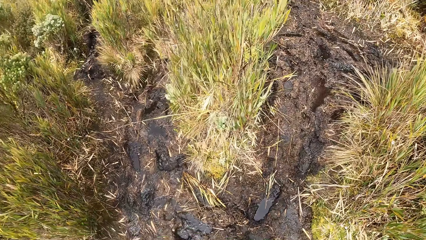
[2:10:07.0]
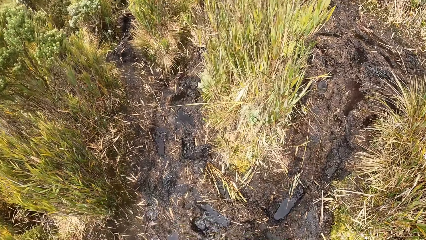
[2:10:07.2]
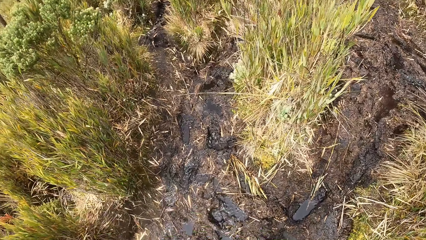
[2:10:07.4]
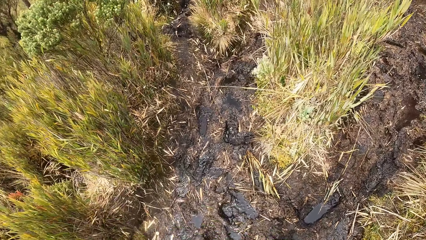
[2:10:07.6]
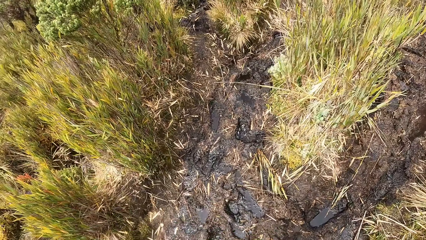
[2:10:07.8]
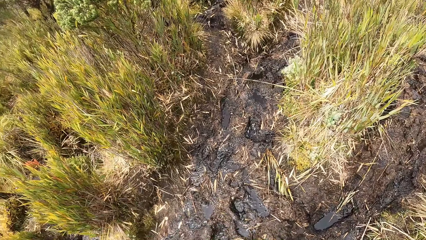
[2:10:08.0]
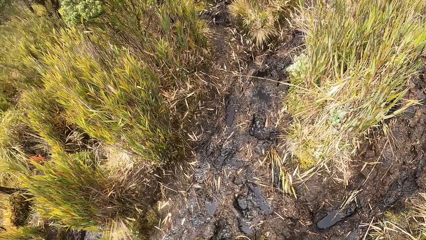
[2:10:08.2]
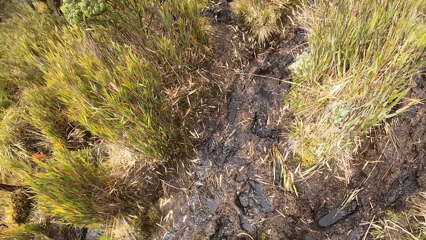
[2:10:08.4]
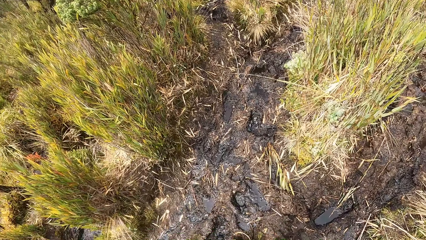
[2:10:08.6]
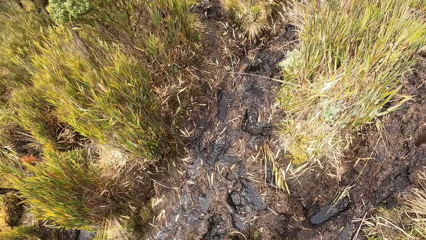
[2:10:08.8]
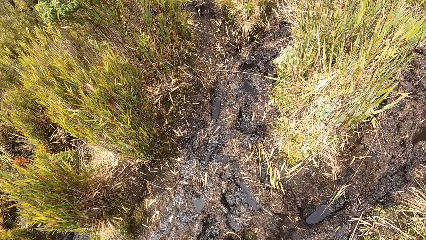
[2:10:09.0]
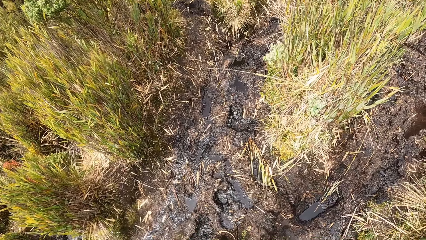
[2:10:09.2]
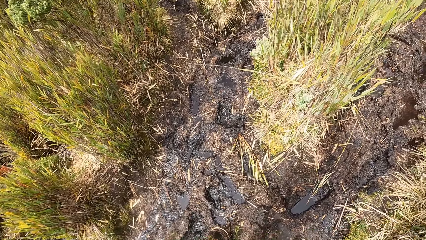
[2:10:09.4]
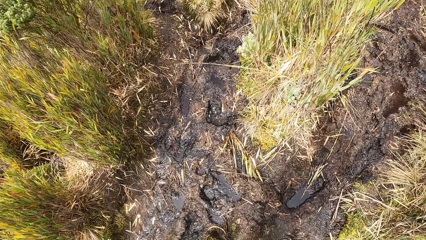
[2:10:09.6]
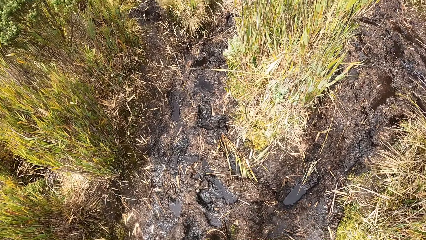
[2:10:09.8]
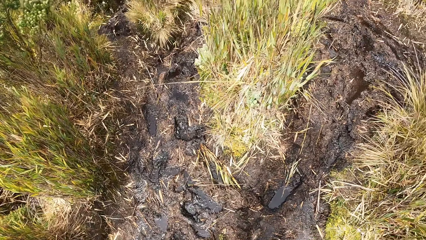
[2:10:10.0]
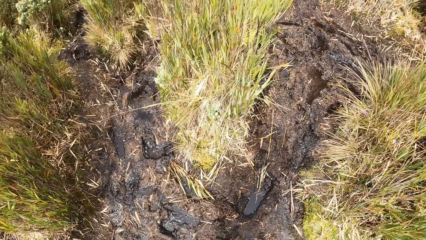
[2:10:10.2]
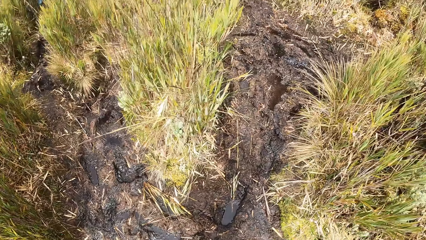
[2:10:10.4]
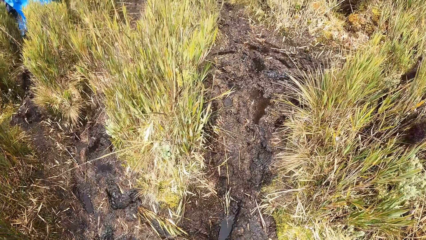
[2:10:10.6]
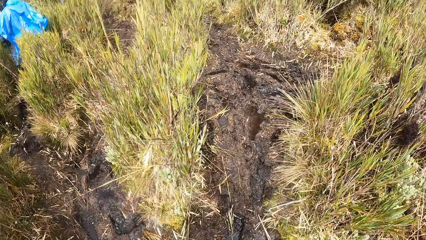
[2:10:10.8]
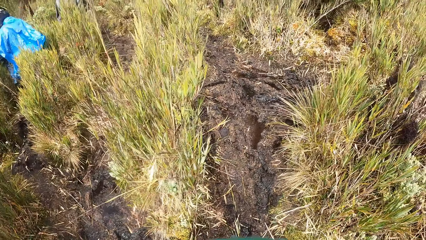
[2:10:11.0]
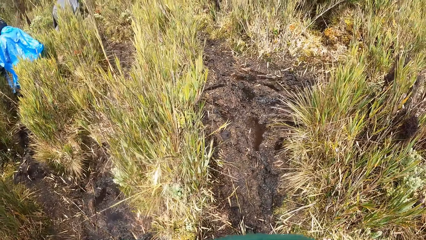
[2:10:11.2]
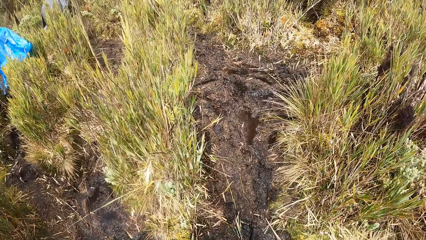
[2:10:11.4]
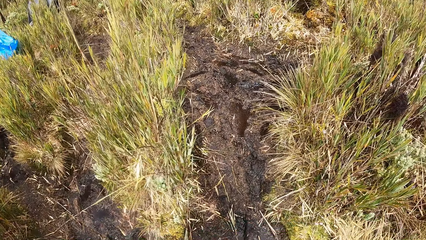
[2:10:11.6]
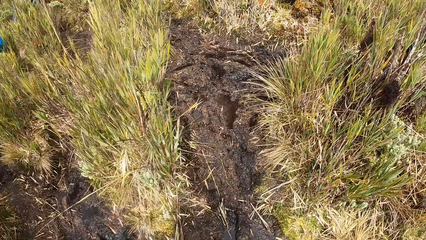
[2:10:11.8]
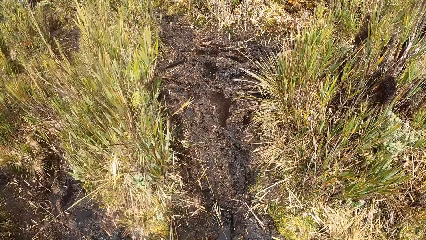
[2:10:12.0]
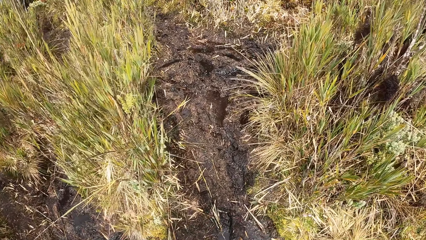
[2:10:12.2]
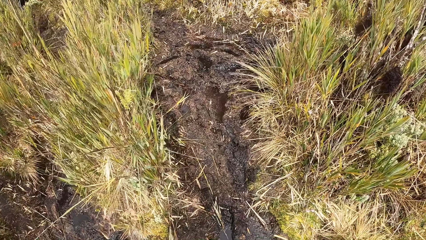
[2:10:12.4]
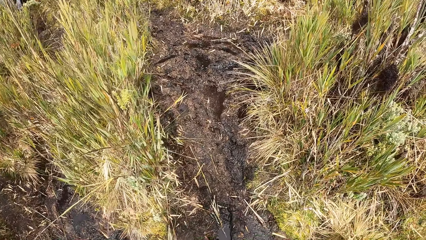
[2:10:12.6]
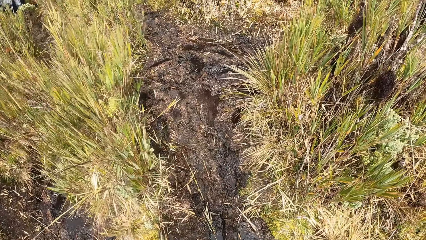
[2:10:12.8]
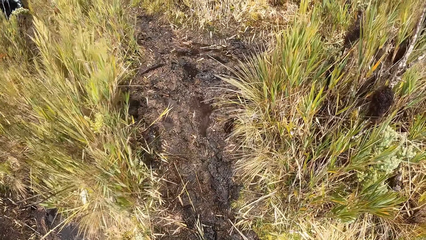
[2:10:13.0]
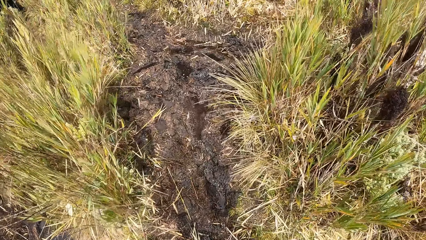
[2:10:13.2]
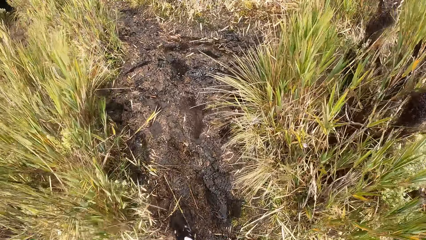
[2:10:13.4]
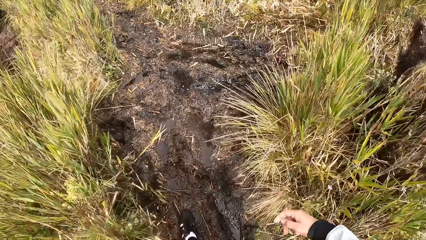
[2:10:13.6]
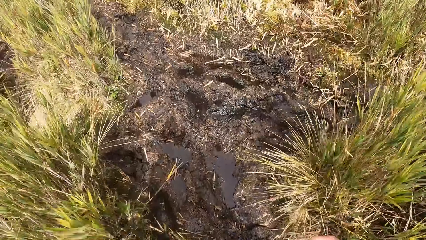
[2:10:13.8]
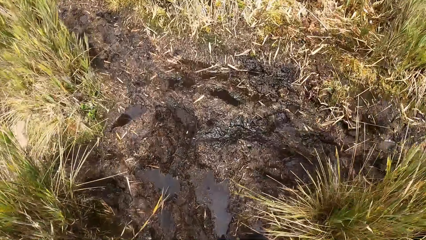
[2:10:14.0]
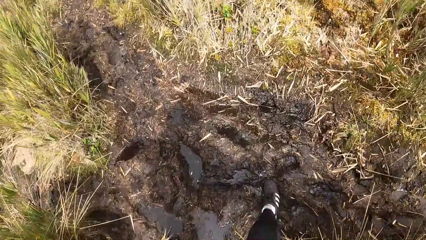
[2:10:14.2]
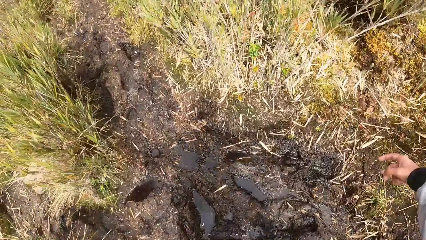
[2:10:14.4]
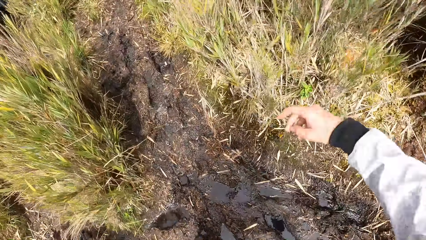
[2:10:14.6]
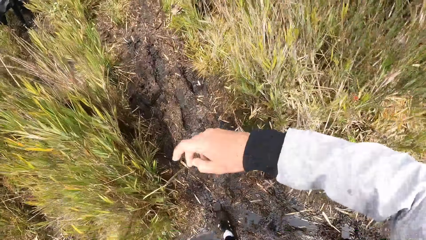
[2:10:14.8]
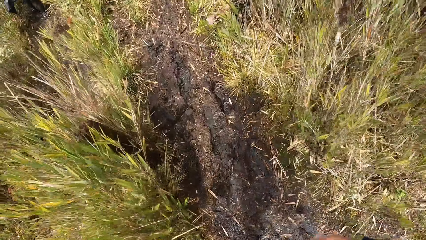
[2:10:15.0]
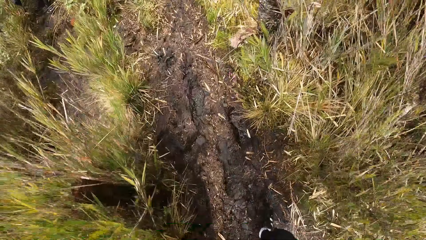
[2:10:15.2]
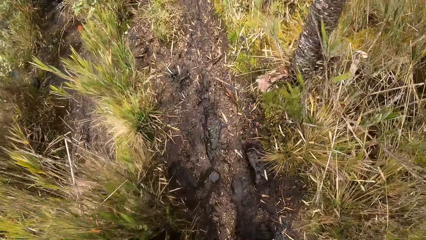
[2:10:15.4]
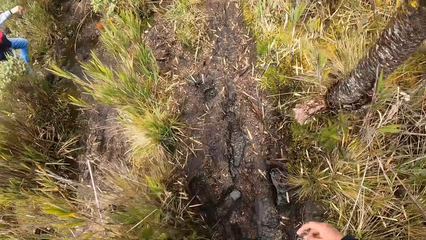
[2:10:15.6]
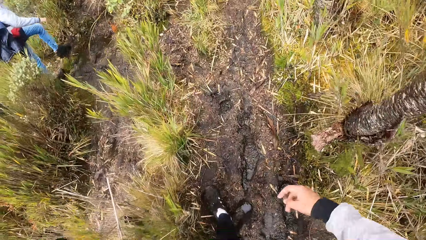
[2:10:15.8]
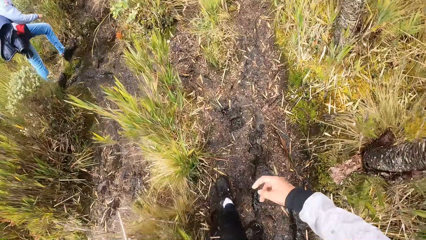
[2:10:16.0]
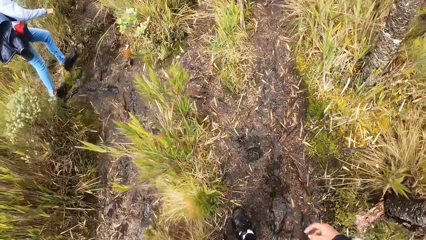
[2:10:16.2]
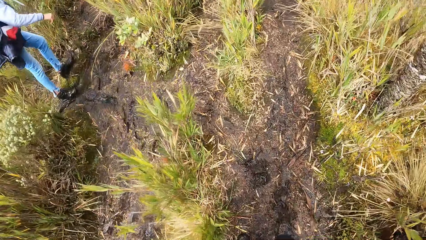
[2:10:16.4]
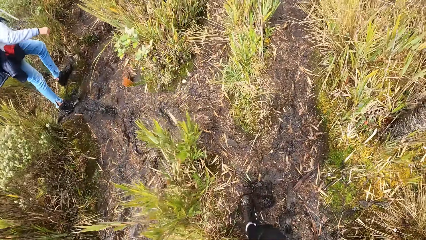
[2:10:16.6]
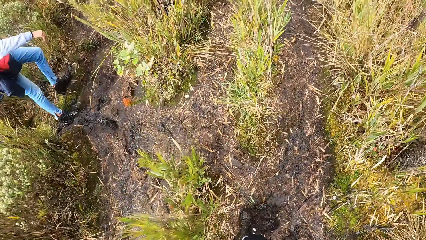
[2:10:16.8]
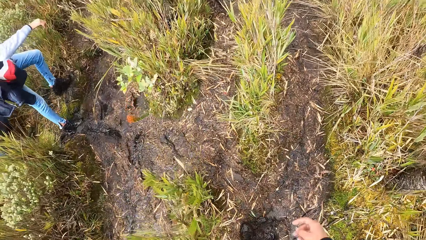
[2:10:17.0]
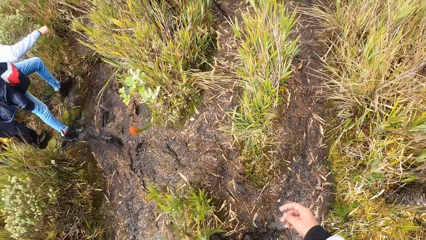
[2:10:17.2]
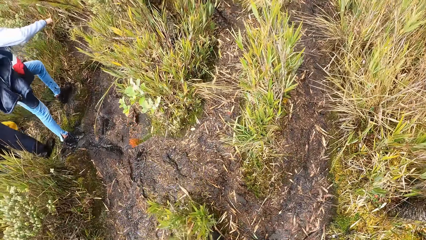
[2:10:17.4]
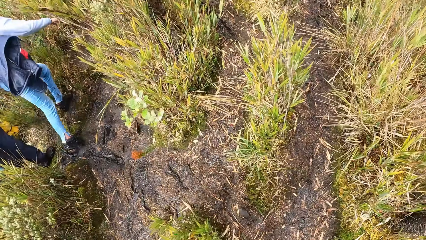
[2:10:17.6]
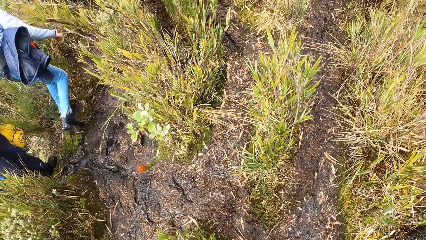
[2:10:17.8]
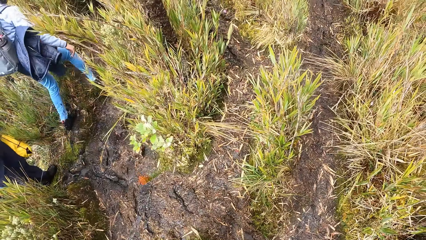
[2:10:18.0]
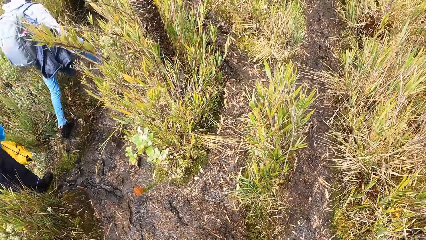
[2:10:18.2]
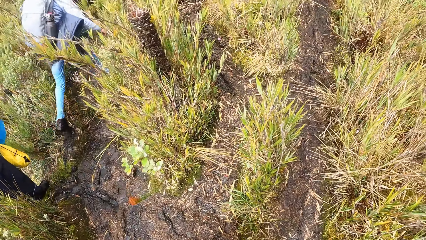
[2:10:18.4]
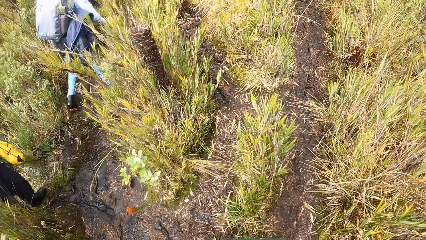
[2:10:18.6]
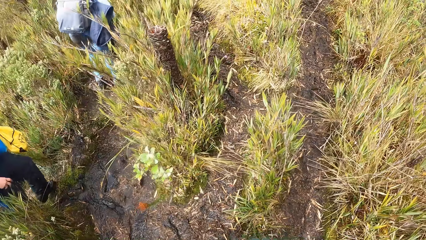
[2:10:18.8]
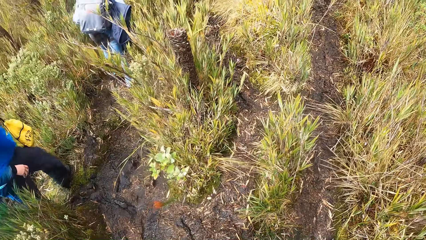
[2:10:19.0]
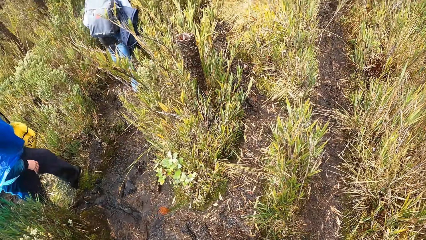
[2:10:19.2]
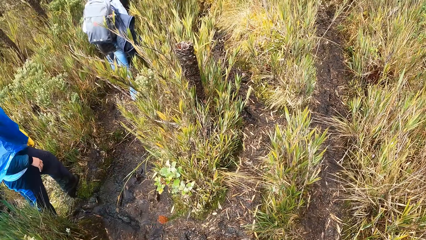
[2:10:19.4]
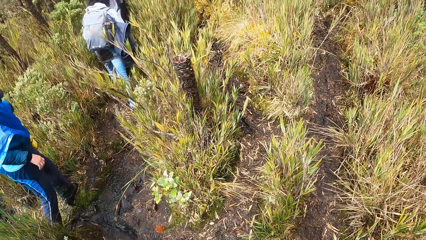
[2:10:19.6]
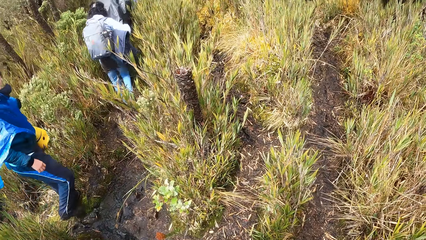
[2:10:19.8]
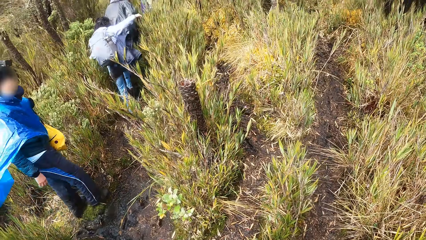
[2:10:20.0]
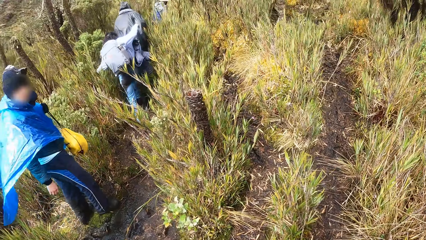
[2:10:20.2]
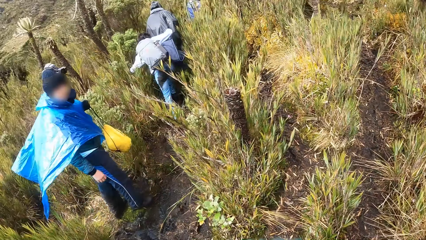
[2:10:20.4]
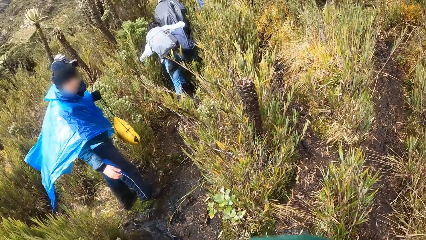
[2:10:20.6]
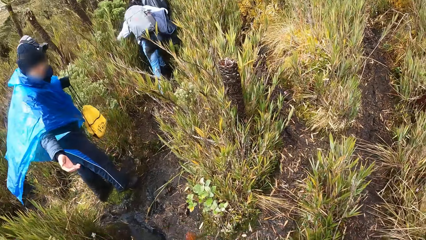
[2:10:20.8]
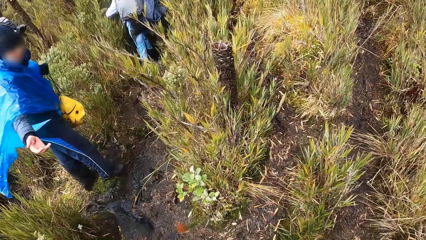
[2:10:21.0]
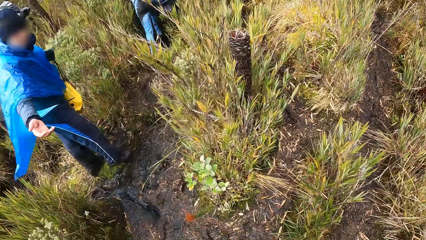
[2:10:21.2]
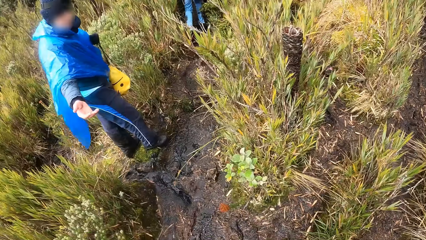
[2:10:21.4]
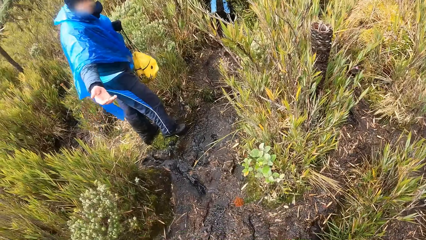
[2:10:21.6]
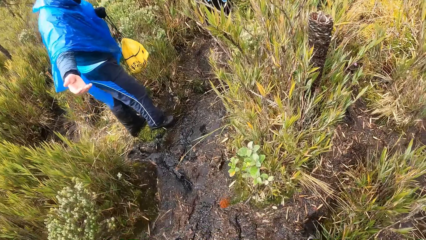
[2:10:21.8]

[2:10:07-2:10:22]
A woman walks in the bushy area. The man walks in the bushy area.
